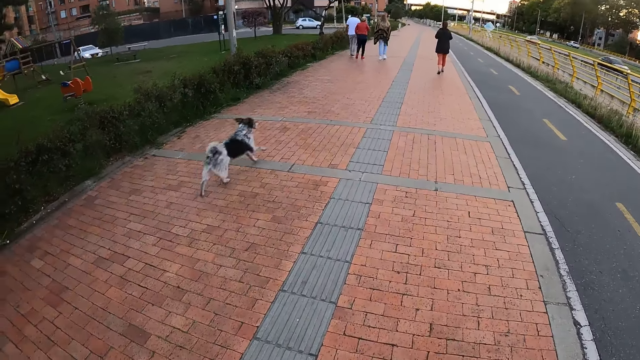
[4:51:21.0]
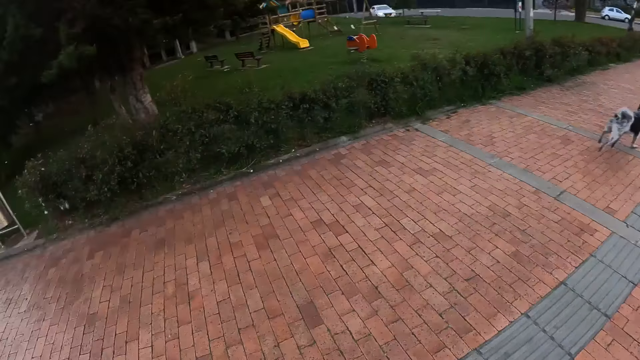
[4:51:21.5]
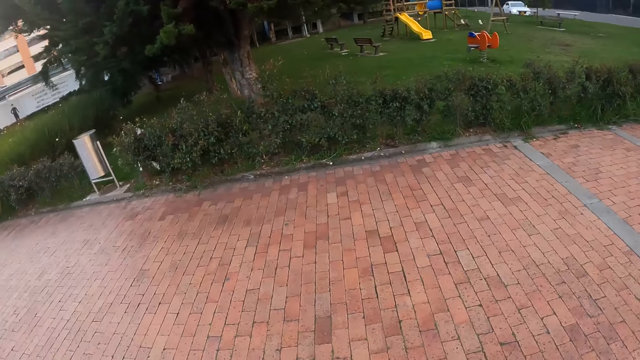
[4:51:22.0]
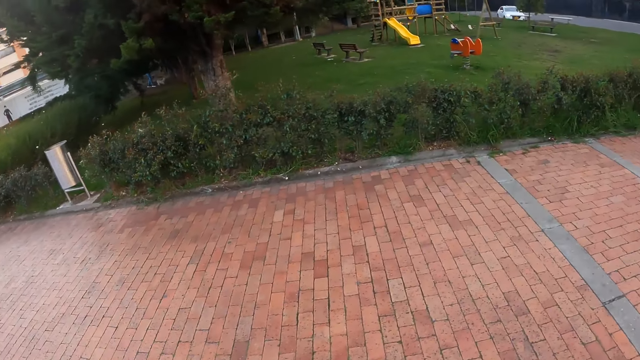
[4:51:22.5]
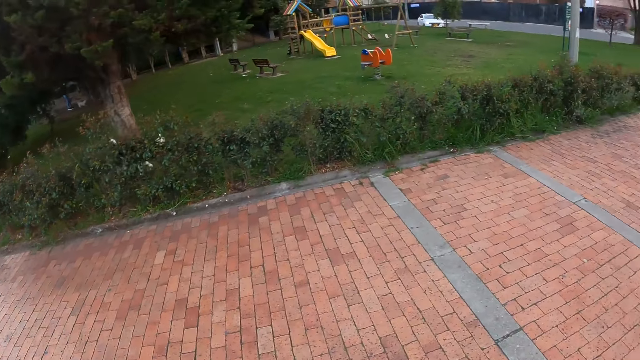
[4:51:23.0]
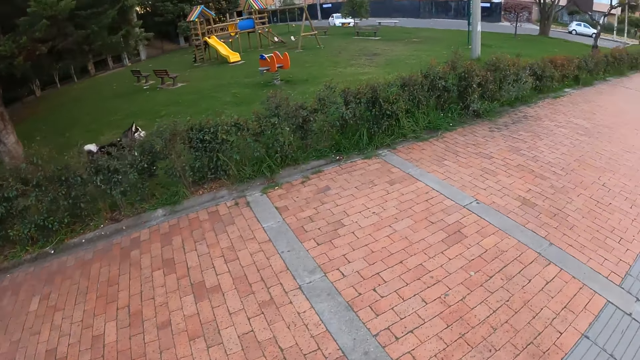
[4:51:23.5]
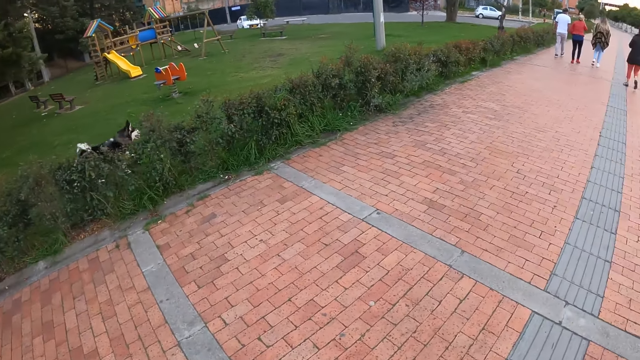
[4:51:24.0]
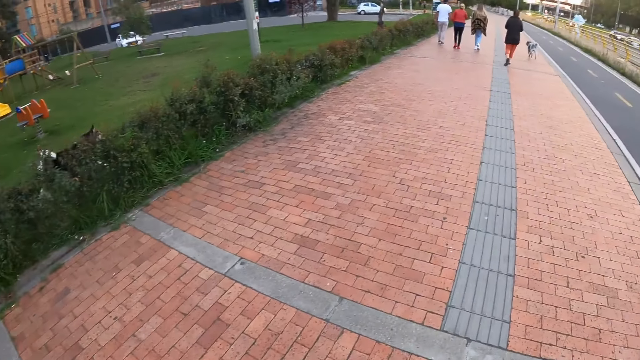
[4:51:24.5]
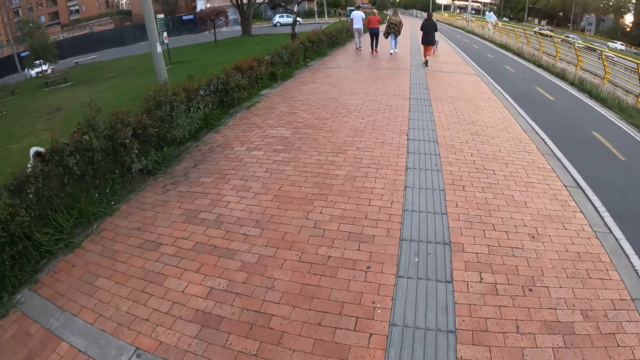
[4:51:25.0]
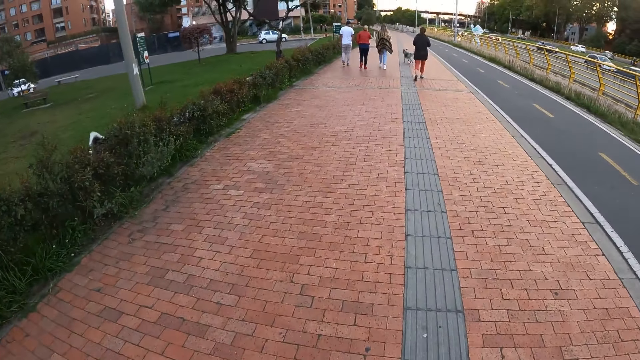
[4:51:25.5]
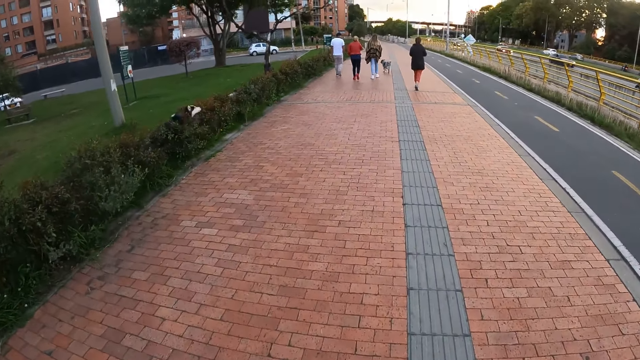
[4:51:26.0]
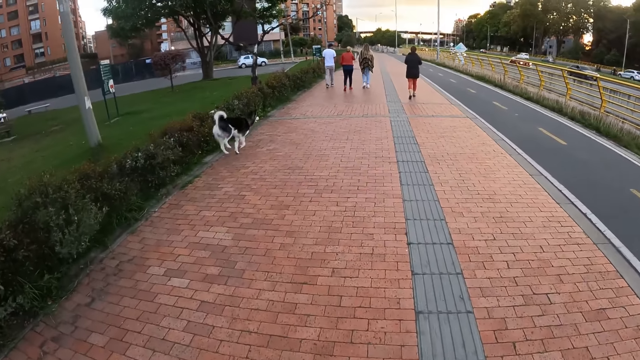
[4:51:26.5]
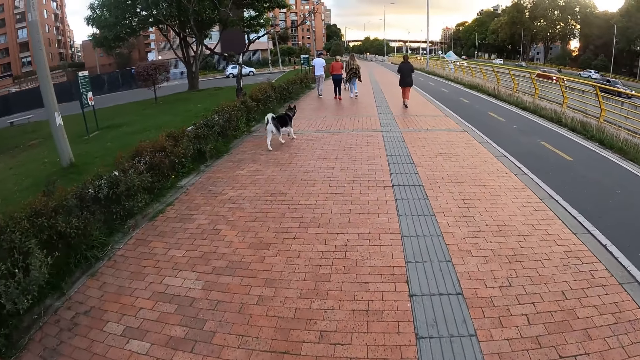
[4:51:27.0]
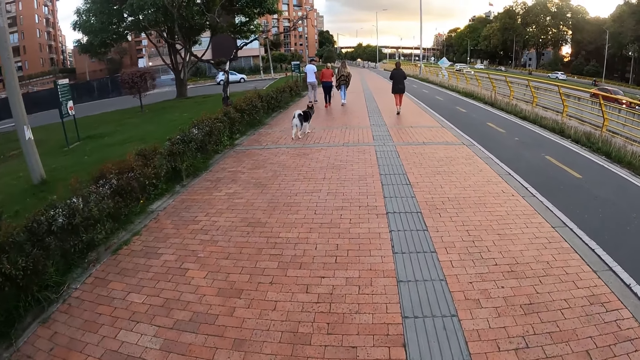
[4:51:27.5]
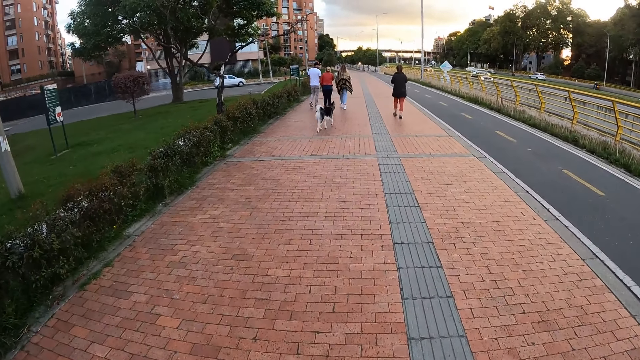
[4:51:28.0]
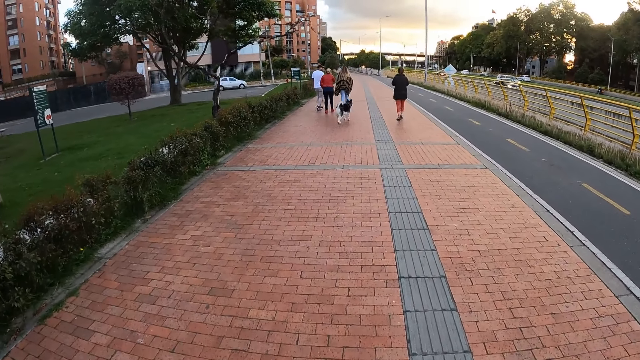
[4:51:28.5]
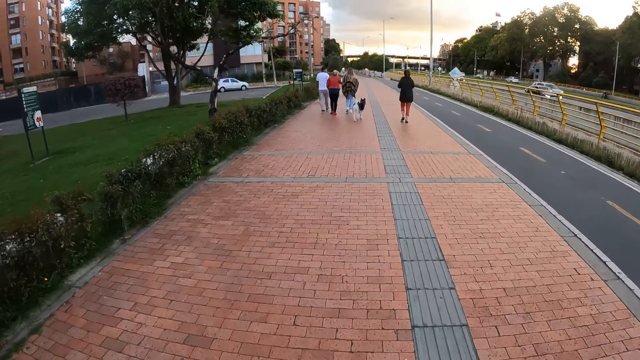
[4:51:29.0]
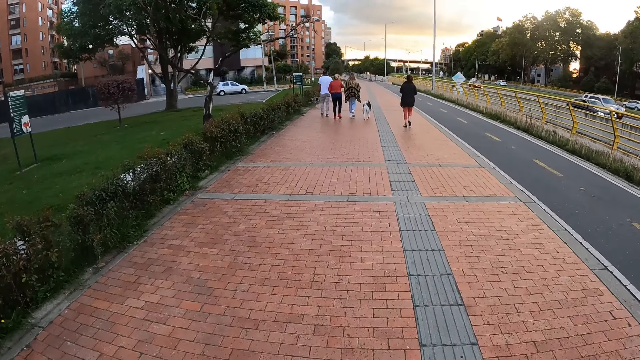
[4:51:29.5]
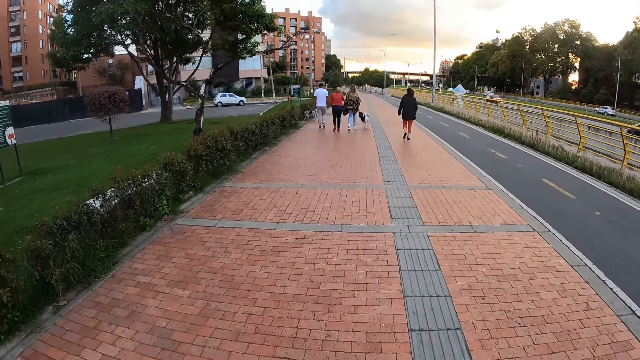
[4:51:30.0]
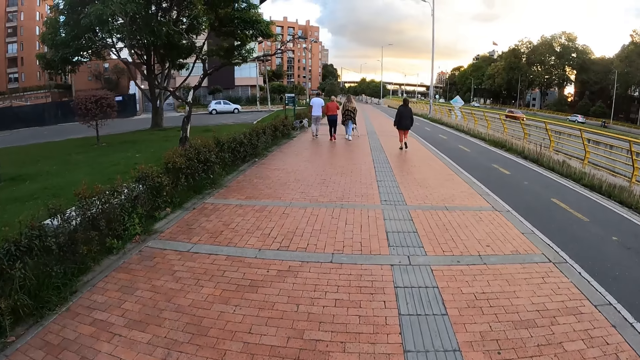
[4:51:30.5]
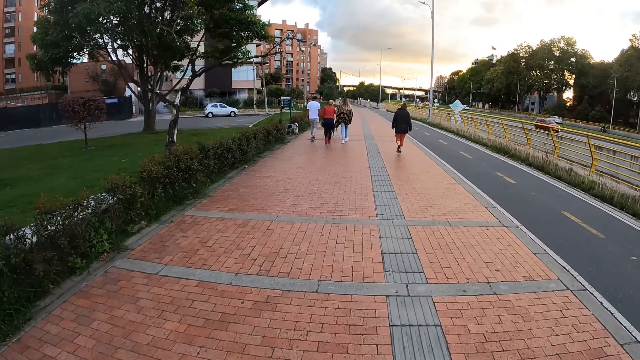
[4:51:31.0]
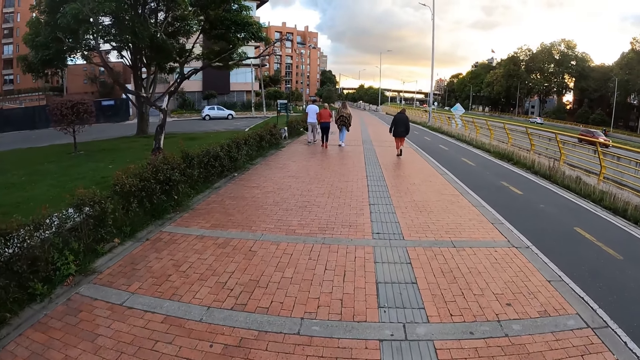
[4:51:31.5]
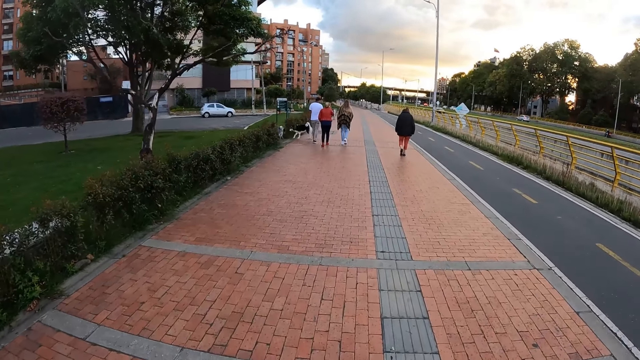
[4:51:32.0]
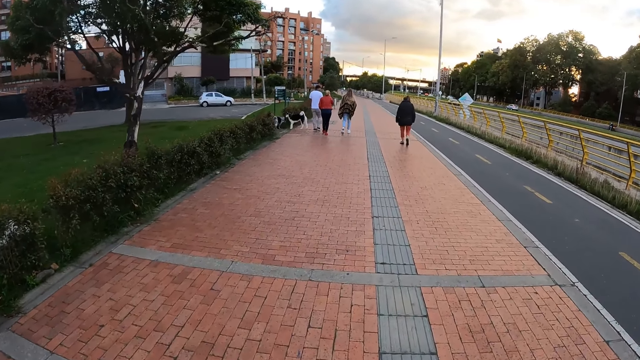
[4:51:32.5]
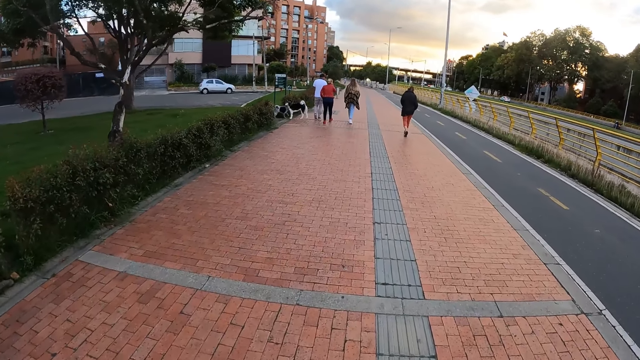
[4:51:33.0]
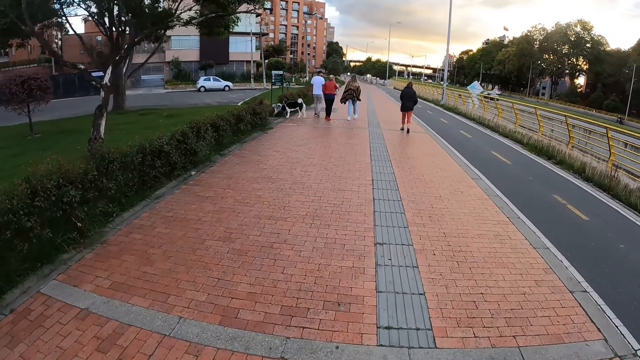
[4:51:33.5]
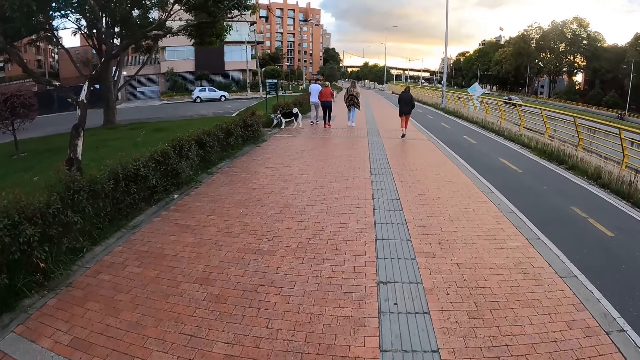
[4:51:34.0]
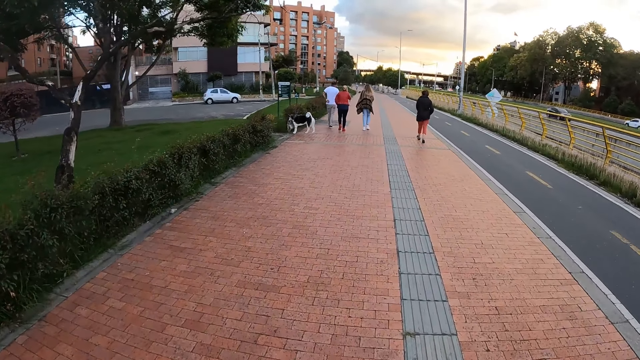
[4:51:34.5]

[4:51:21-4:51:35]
The camera wearer looks around. They walk around.

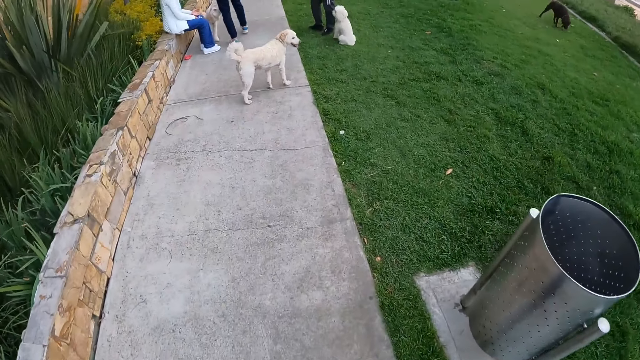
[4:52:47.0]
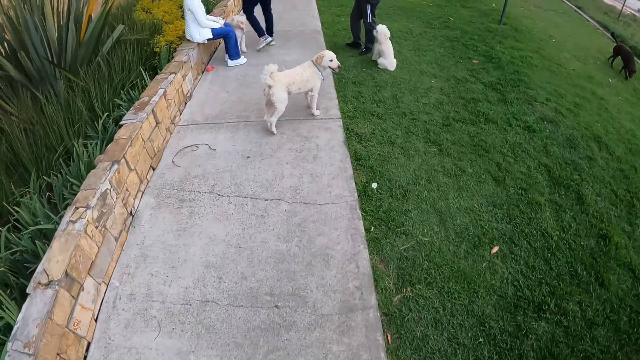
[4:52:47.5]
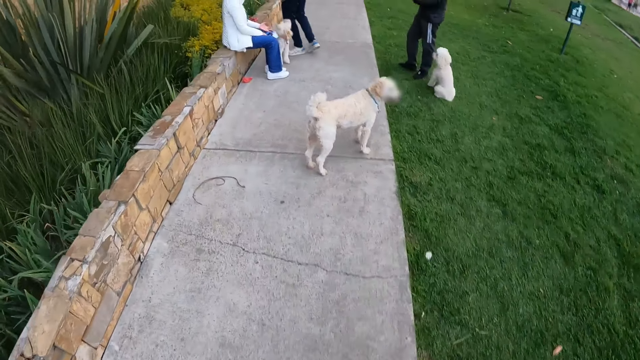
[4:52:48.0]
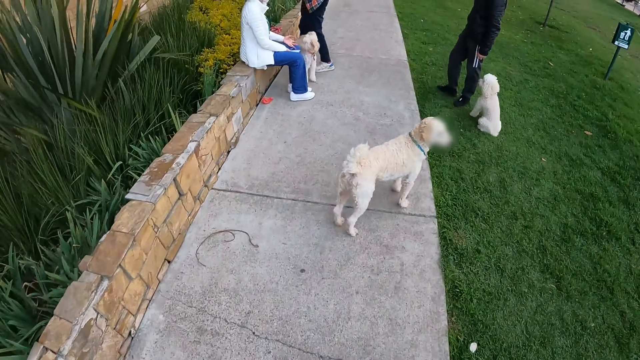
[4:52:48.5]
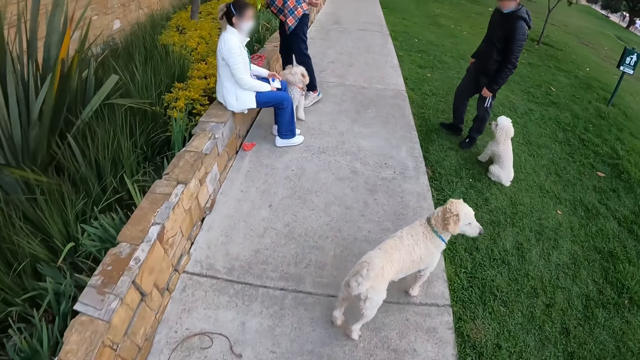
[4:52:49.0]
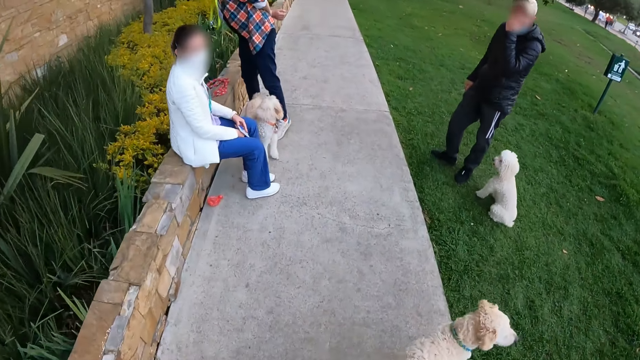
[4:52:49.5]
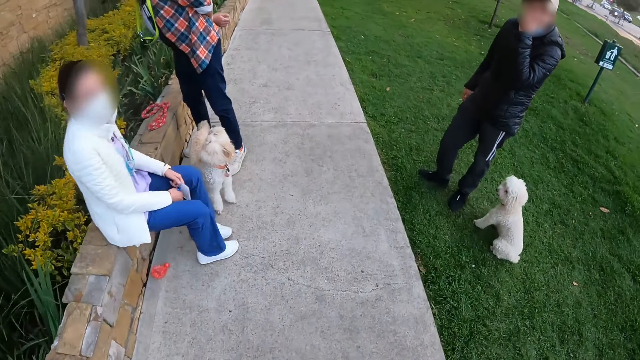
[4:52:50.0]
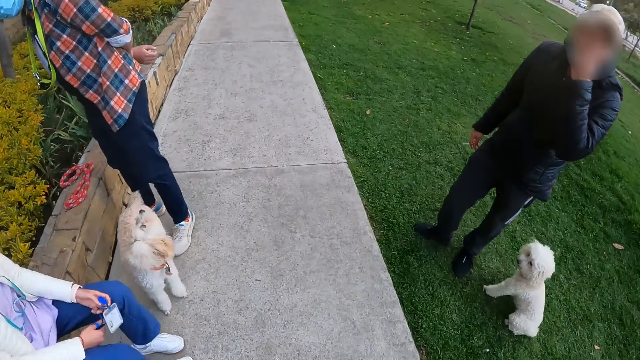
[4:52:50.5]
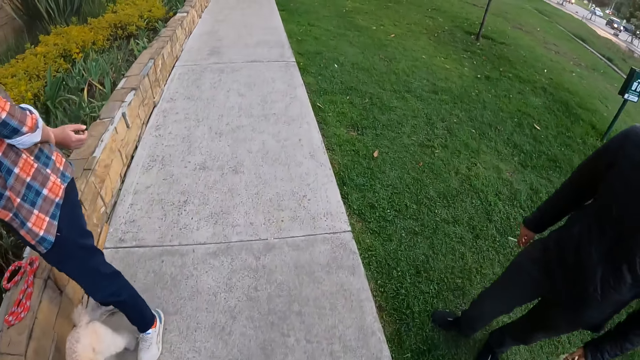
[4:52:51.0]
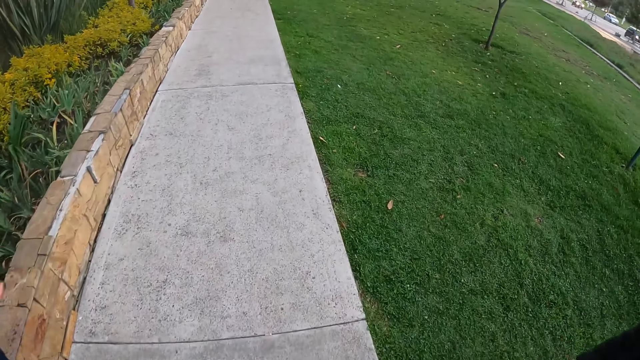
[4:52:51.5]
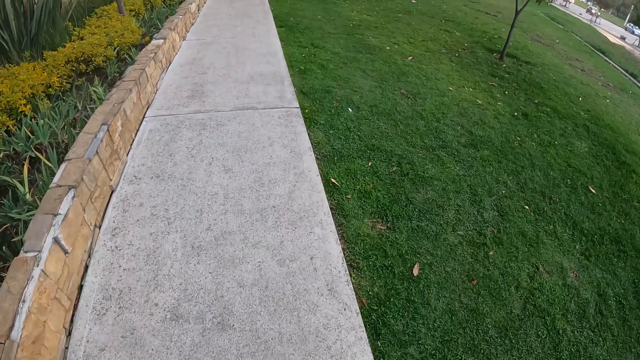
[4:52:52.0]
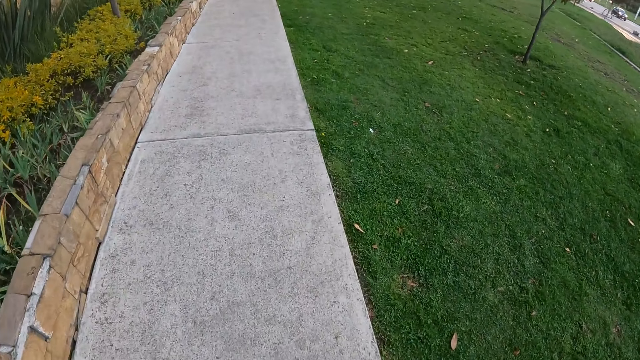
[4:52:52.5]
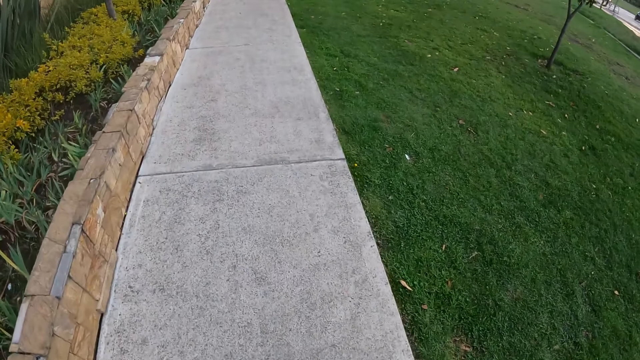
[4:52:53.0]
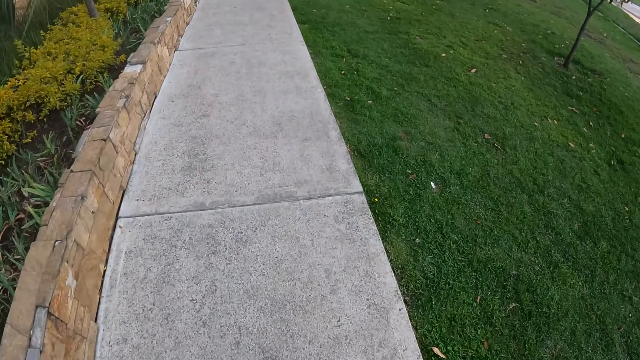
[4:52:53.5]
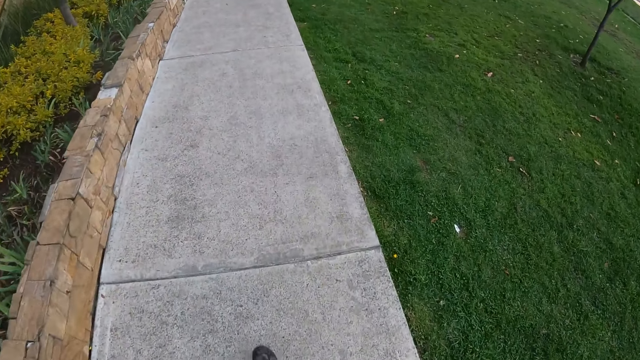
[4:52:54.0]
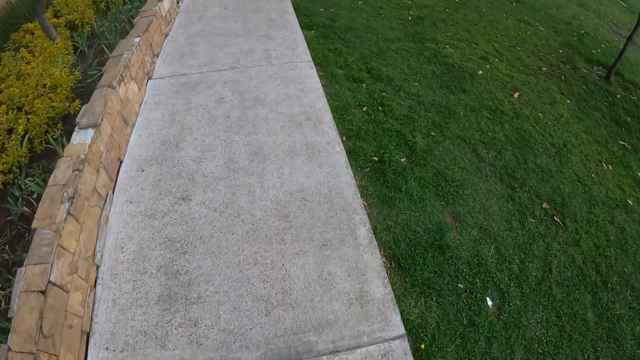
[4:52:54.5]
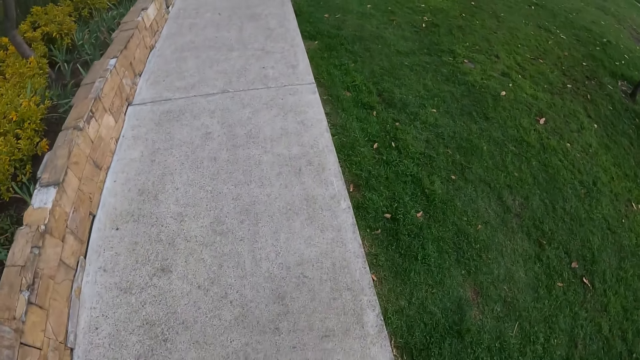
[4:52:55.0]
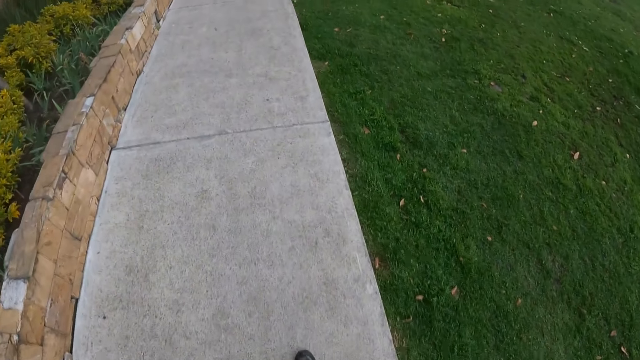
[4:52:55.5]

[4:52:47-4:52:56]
The camera wearer walks past a dog. They walk past a woman. They walk past another dog and a third dog. They walk past a man and another woman.
